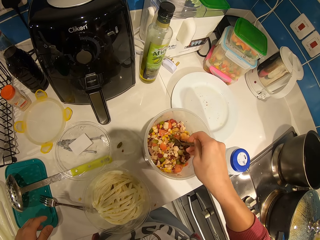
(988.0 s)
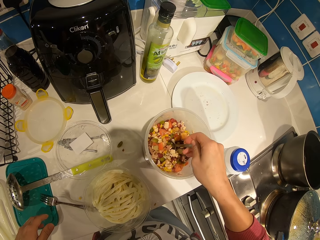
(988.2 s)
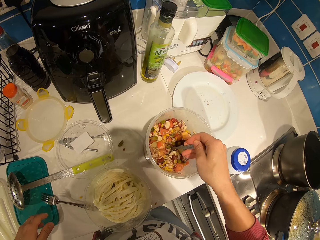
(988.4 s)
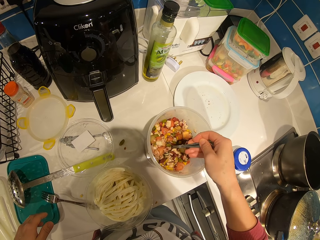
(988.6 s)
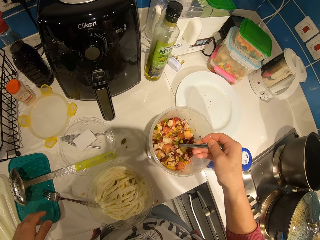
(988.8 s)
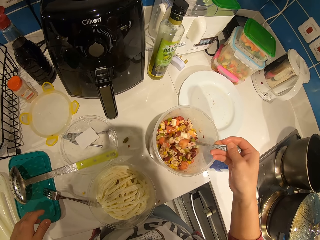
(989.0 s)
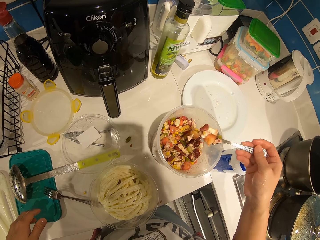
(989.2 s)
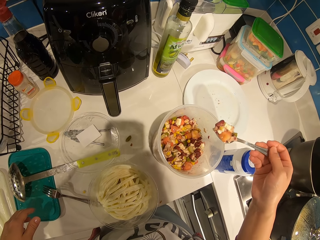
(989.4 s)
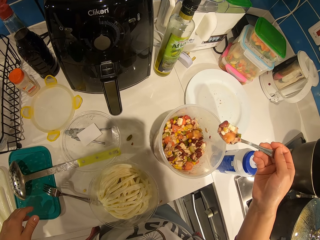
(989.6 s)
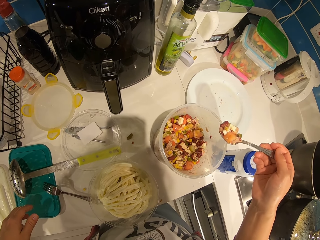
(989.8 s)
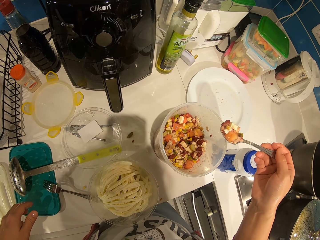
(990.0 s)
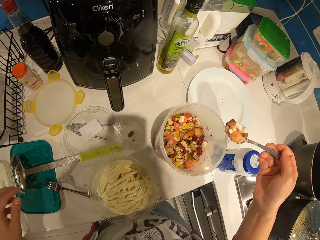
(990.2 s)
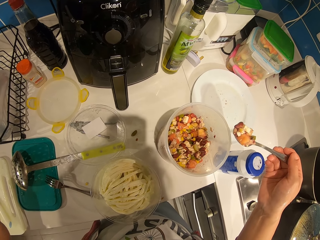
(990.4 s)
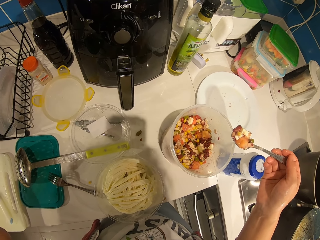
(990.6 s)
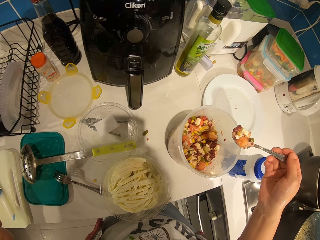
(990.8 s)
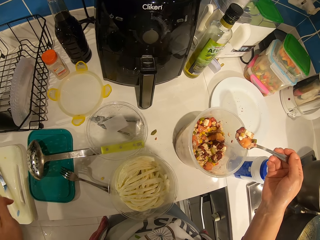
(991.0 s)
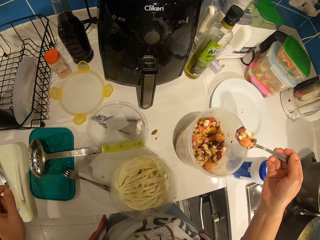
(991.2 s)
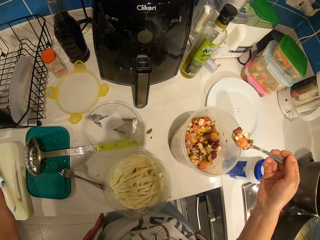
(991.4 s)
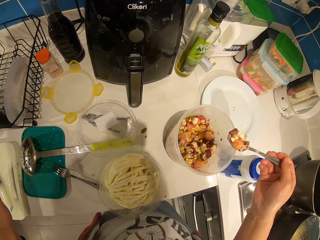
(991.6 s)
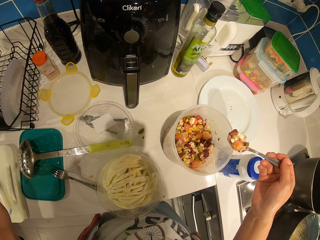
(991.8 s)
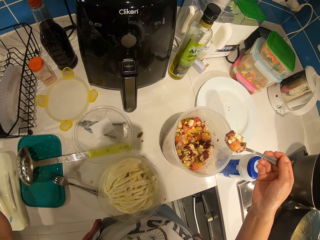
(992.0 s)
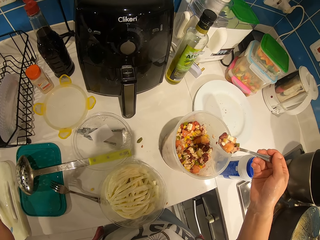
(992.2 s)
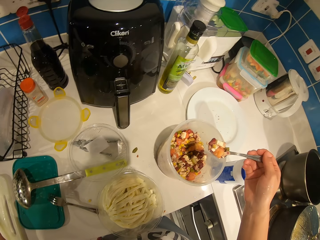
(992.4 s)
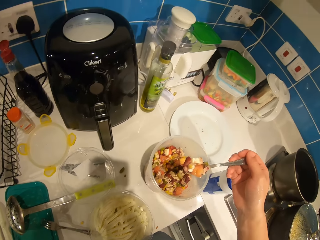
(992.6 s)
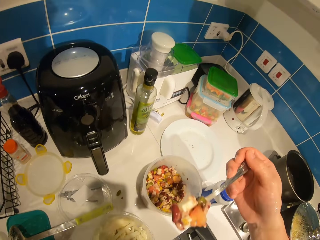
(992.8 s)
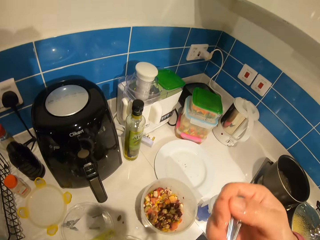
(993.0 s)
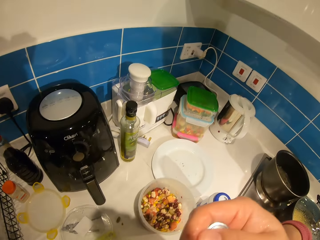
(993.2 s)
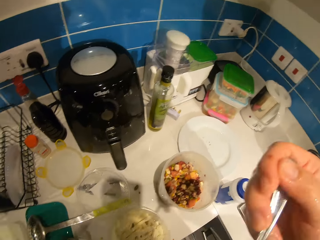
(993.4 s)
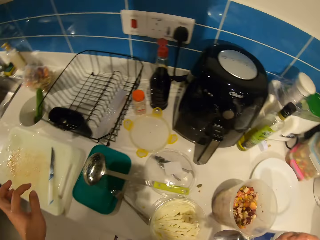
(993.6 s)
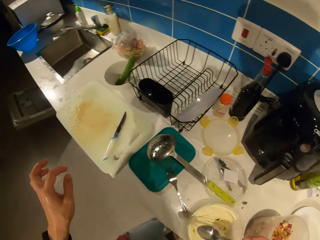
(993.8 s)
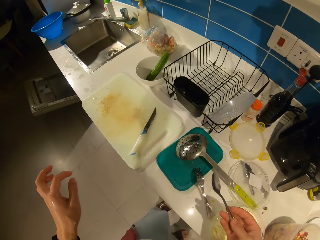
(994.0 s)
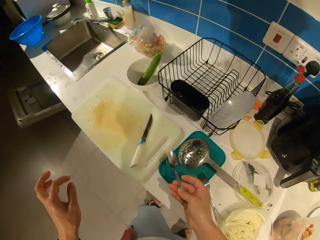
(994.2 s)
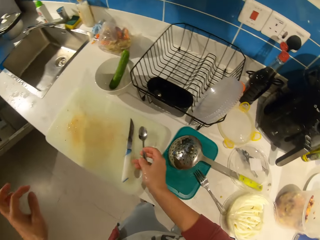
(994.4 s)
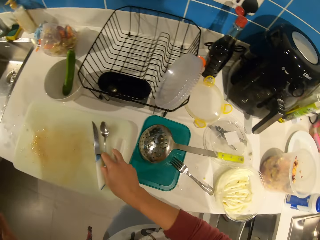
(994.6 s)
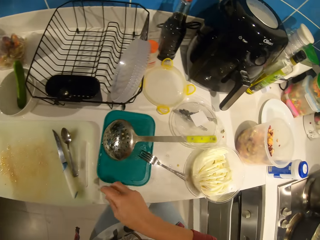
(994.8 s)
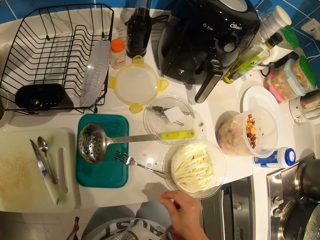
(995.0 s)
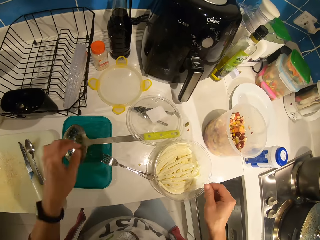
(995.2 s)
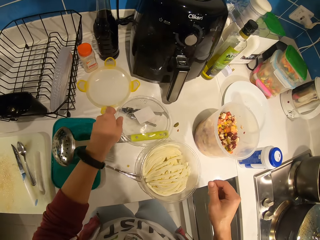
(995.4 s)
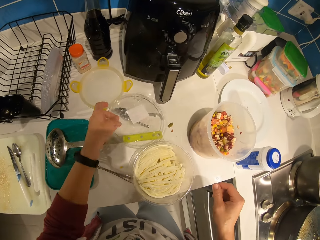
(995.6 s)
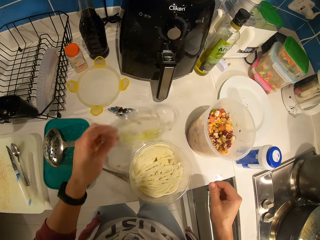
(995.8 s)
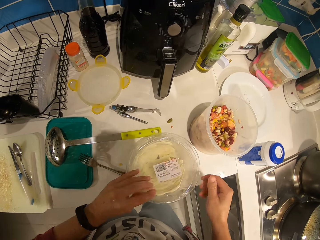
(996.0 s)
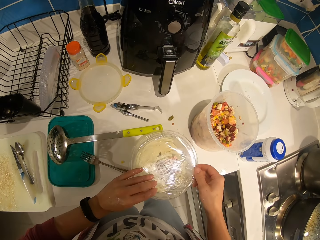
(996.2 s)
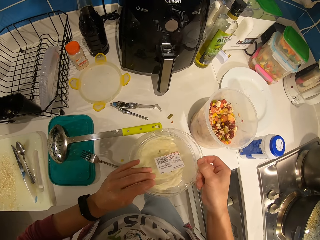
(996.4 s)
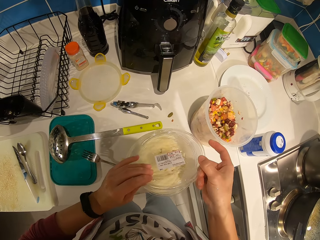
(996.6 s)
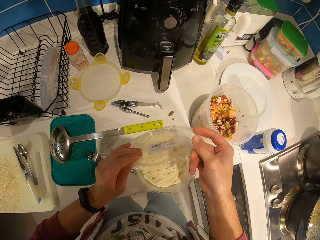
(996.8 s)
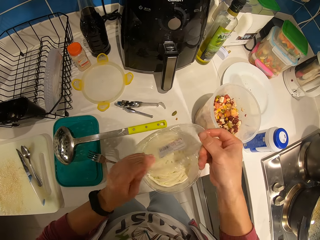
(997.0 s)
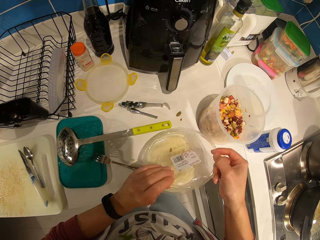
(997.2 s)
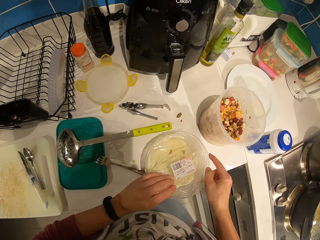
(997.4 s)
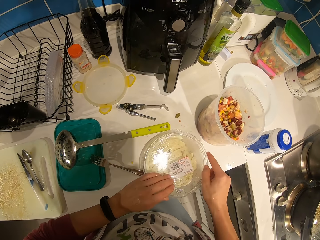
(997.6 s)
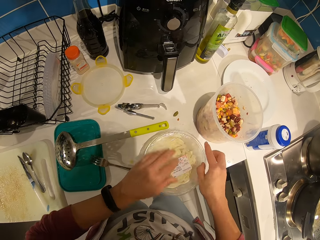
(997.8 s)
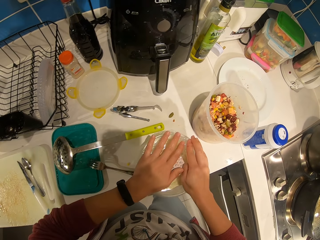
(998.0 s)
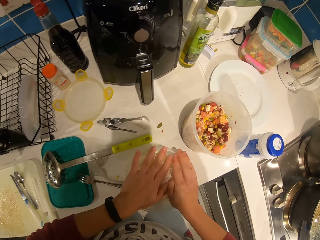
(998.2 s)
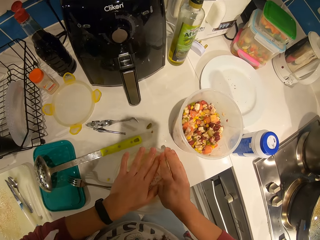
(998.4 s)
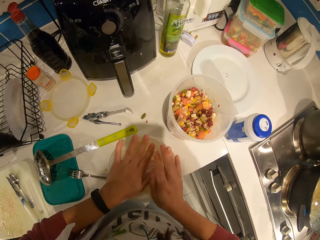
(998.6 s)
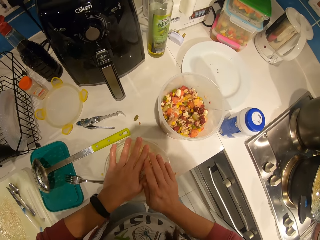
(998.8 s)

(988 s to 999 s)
The camera wearer scoops some vegetables with the spoon. They eat the vegetable. They drop the spoon on the tray. They cover a pack of chips.

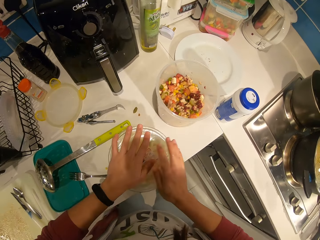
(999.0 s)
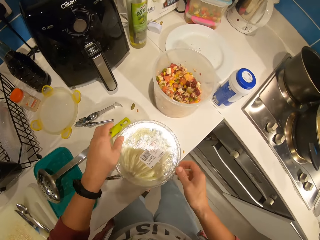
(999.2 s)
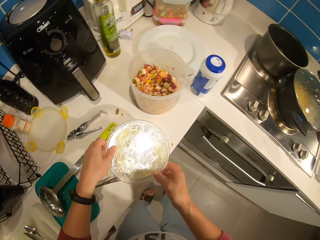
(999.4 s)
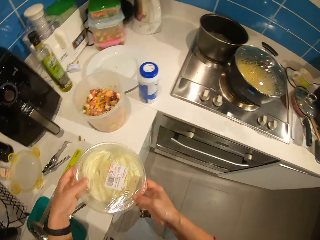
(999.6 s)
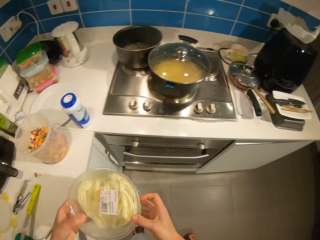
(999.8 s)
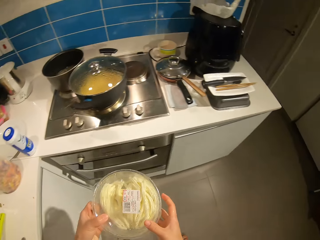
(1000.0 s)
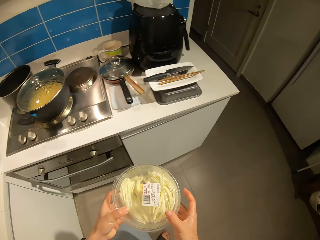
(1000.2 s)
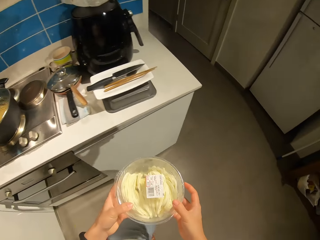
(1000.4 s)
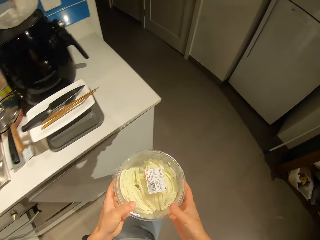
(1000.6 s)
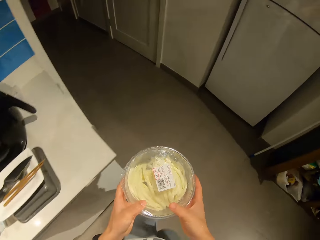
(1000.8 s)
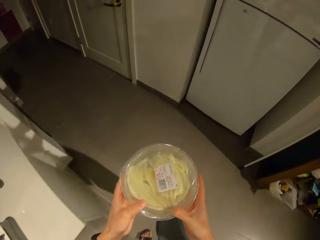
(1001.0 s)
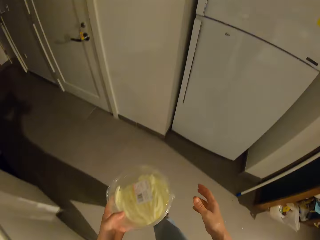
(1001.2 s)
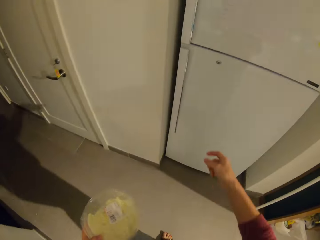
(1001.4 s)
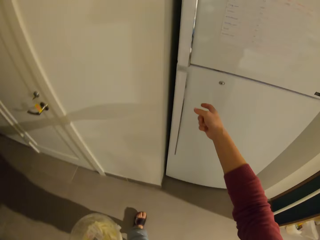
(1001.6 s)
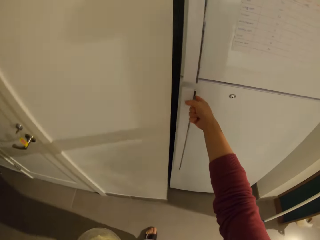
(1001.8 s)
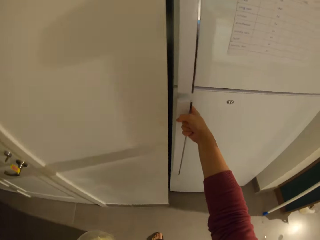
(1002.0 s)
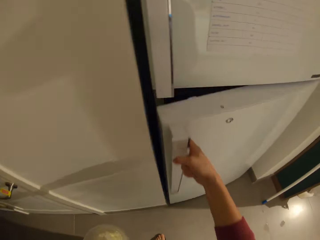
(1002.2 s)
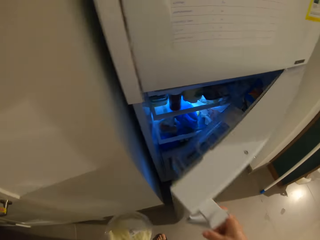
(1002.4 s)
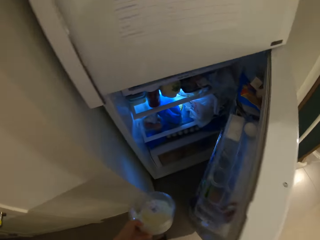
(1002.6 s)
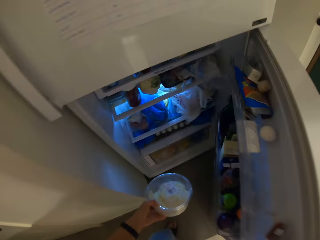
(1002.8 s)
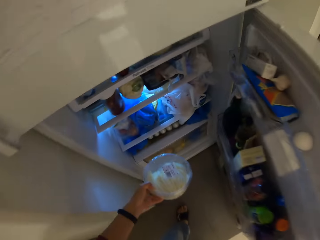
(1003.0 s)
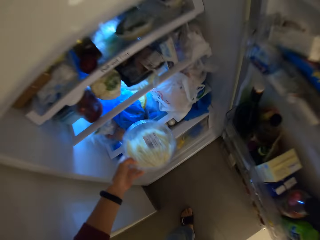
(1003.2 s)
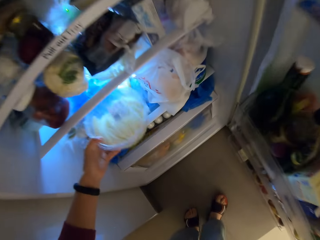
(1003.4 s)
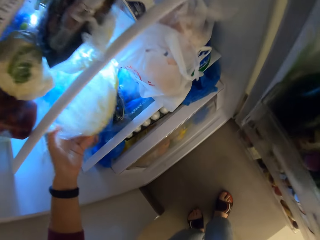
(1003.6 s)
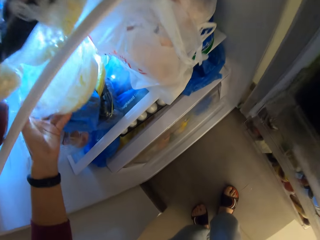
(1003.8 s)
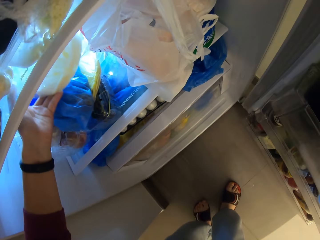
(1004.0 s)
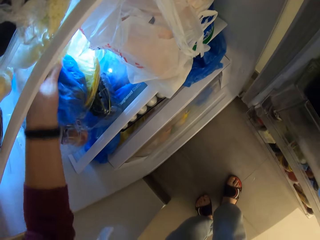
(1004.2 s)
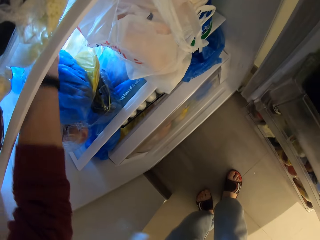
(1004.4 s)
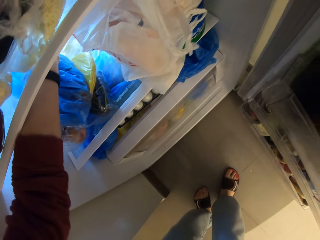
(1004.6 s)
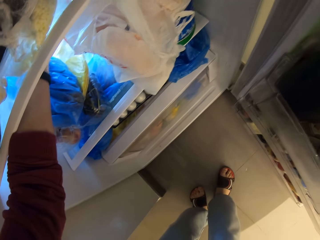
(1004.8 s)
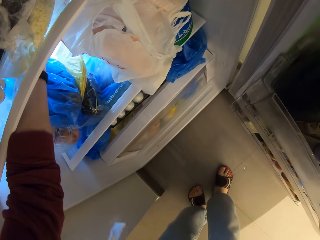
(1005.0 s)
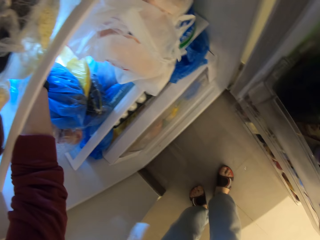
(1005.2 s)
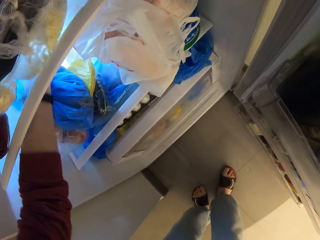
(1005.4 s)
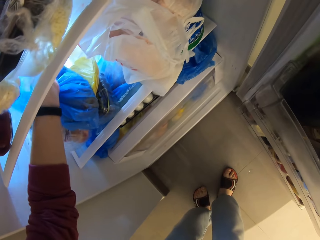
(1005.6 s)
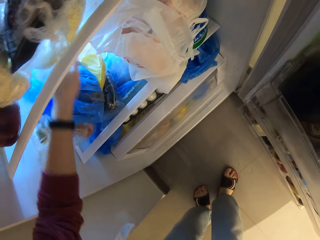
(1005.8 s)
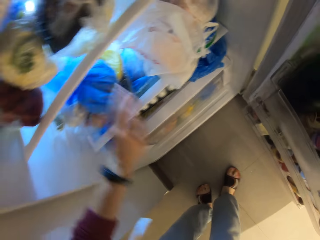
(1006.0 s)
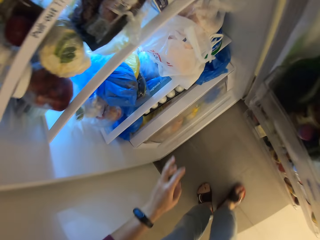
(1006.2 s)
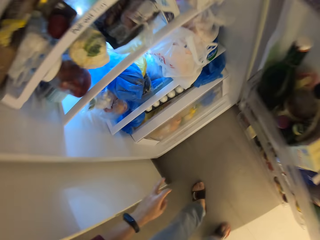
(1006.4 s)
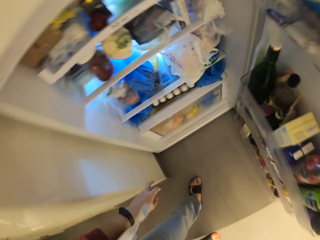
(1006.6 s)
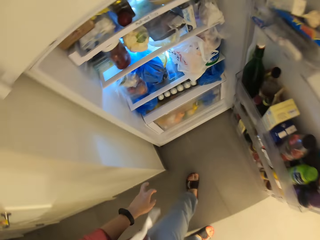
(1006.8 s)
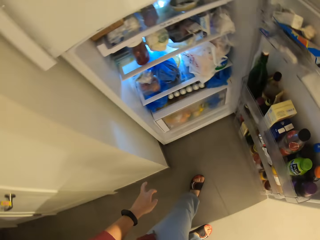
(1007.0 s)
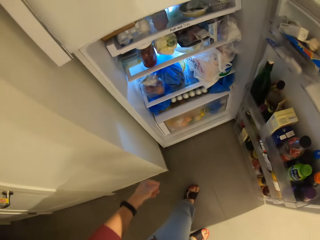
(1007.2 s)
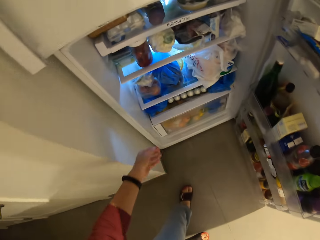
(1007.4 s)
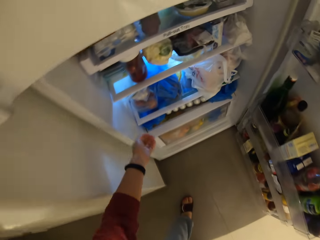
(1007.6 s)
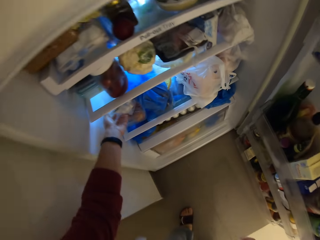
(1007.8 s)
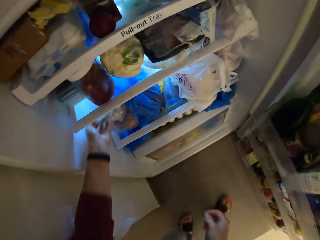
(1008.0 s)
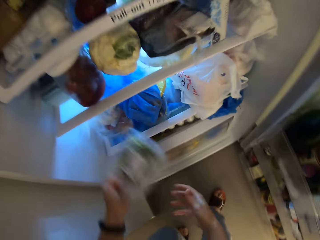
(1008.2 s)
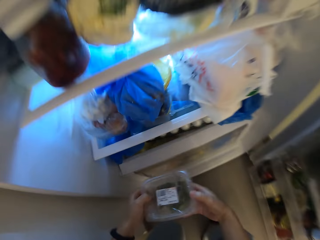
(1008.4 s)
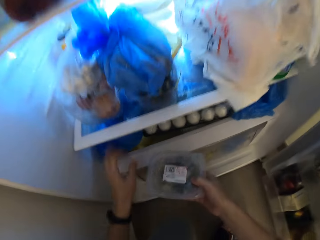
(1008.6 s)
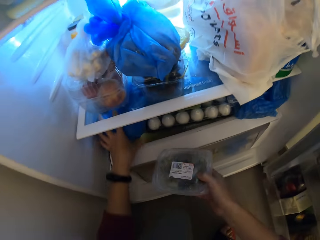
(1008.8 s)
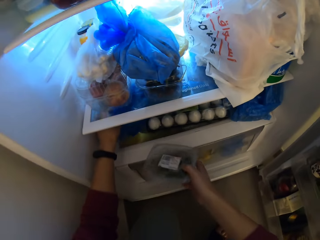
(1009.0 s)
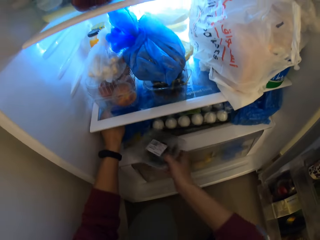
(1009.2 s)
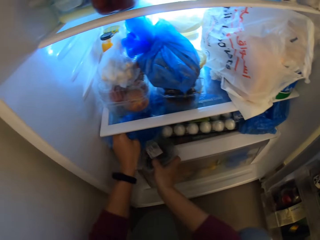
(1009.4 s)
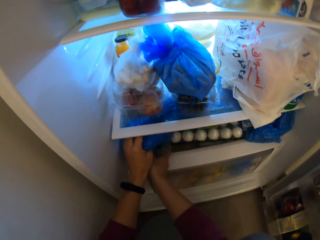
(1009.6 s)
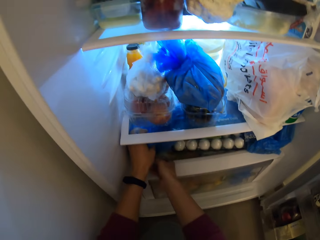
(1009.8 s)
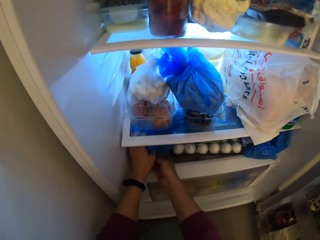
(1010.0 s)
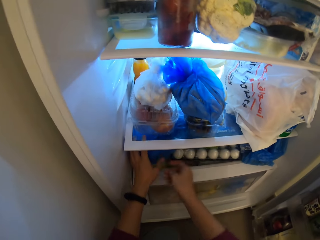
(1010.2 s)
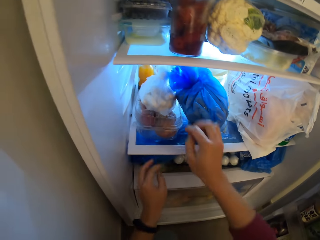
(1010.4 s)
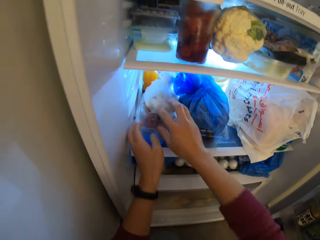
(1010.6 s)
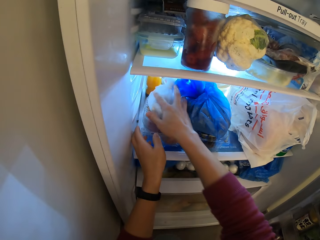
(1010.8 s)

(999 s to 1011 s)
The camera wearer walks with a container in a room. They open the fridge. They put the container in the fridge. They pick up a transparent pack. They adjust a blue bag in the fridge. They place the transparent pack under the blue bag in the shelf.
